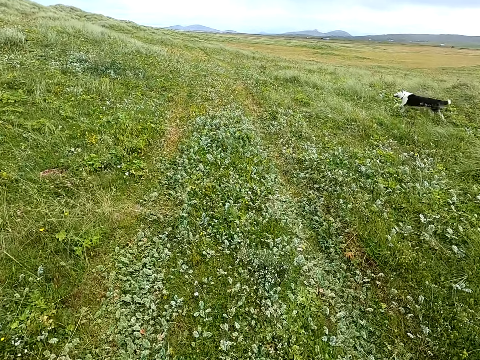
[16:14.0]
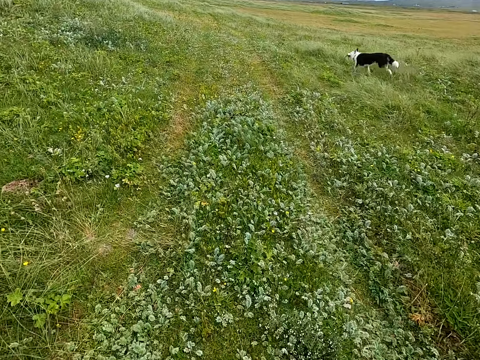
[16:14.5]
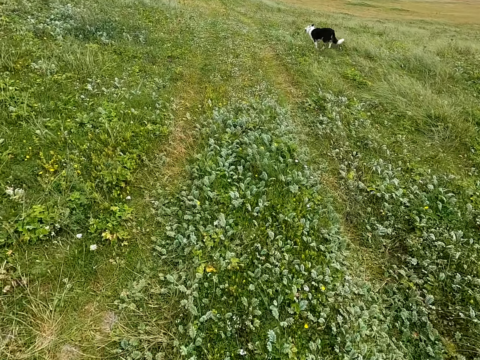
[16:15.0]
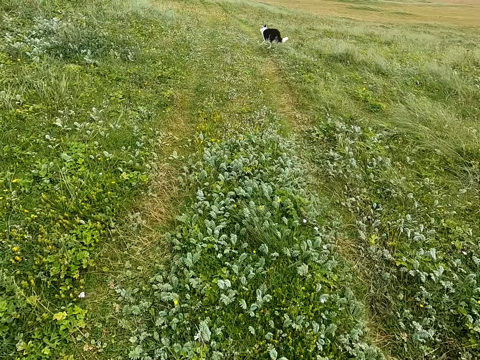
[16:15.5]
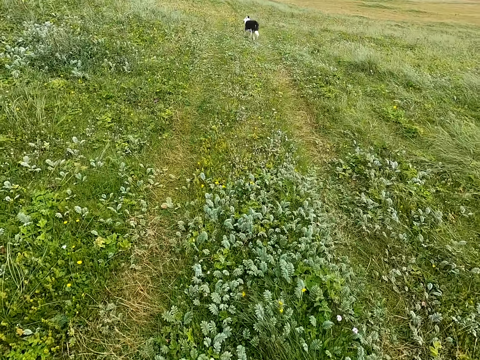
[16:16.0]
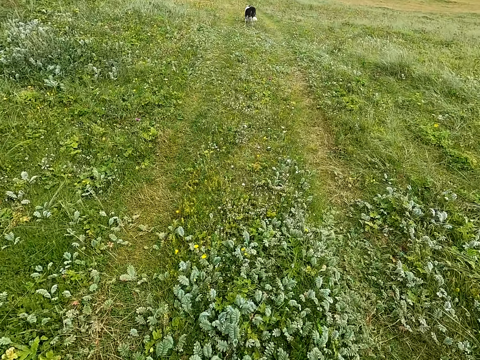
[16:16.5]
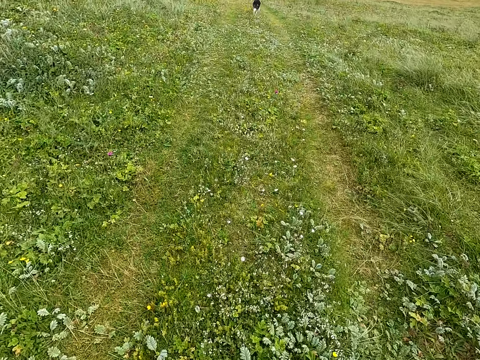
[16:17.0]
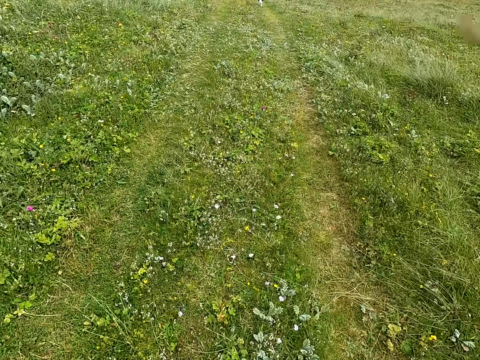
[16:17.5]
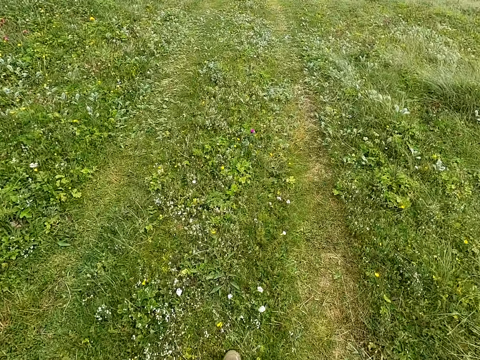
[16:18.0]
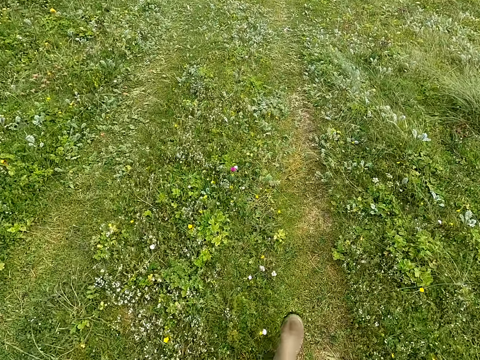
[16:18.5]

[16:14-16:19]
The camera wearer walks.

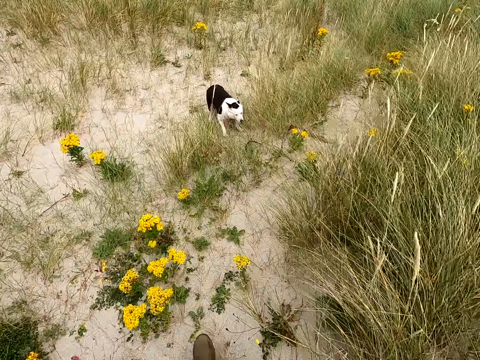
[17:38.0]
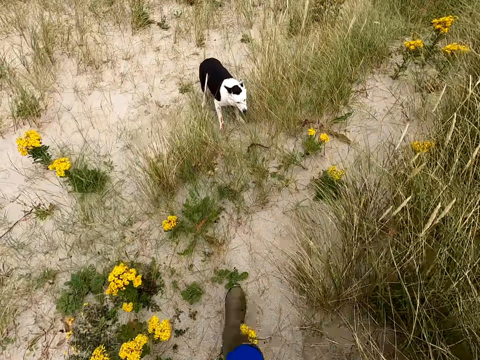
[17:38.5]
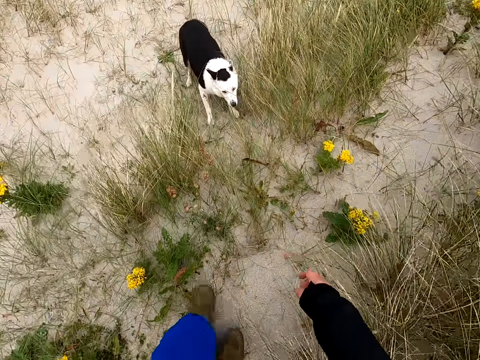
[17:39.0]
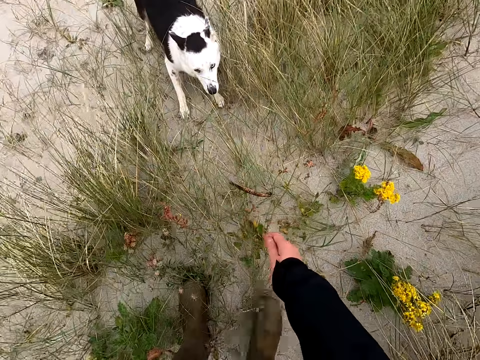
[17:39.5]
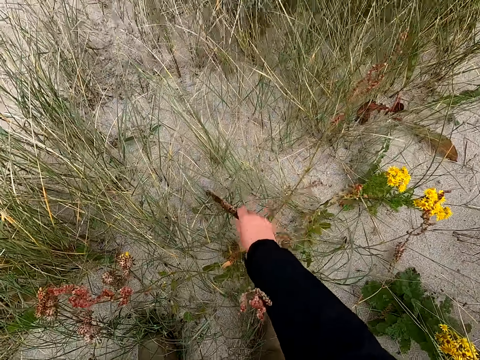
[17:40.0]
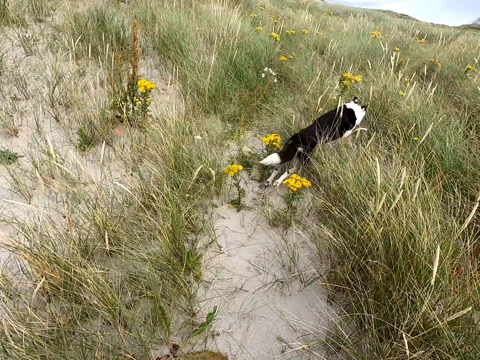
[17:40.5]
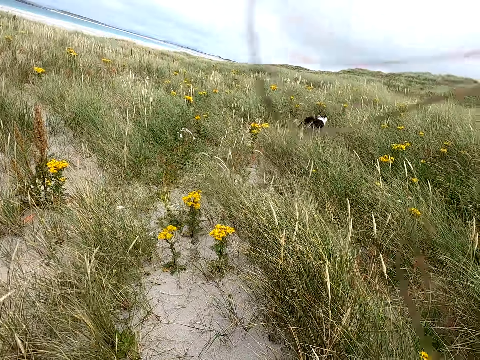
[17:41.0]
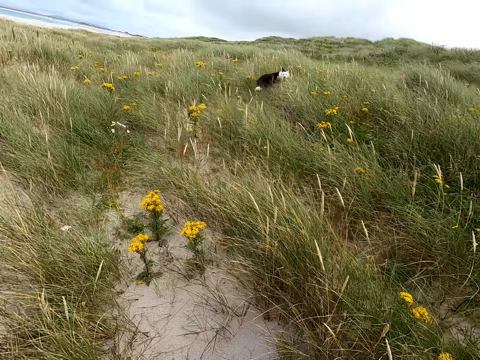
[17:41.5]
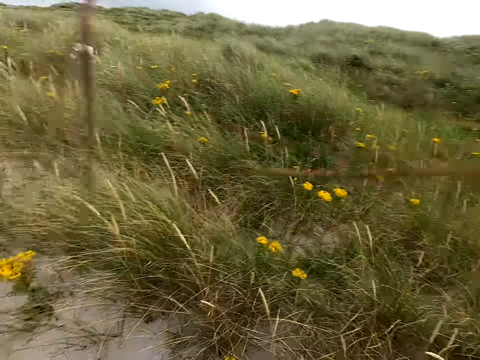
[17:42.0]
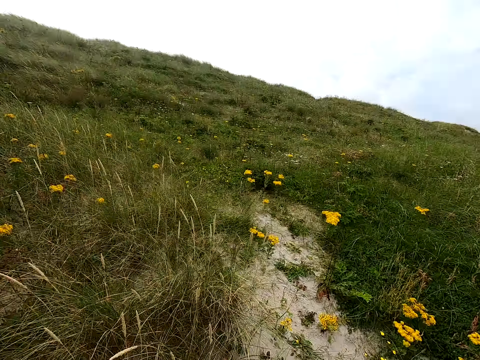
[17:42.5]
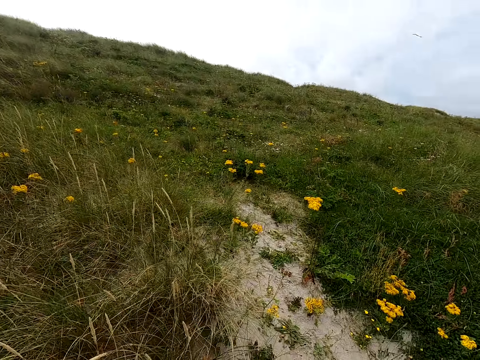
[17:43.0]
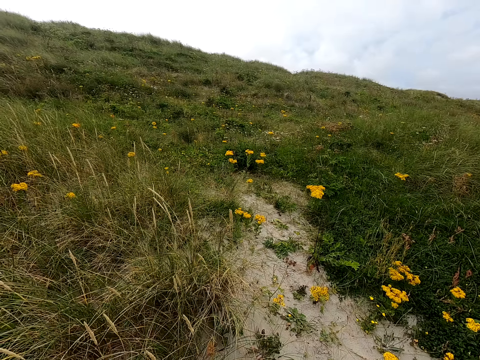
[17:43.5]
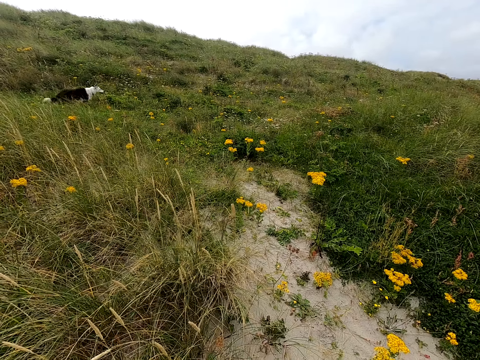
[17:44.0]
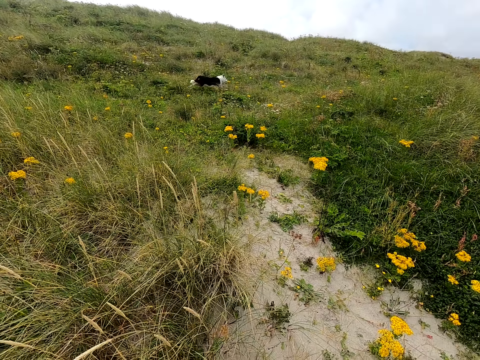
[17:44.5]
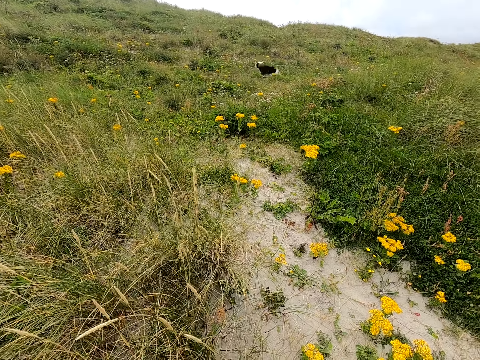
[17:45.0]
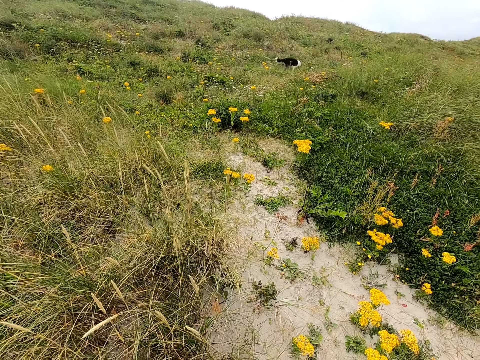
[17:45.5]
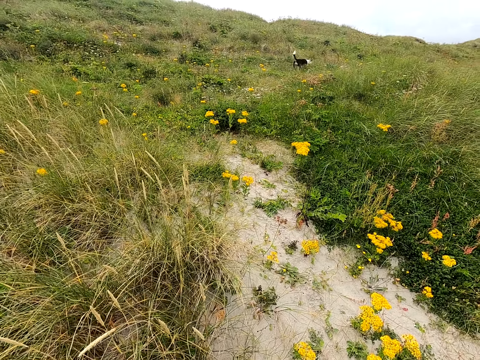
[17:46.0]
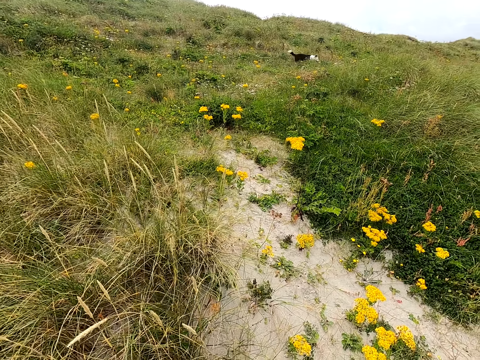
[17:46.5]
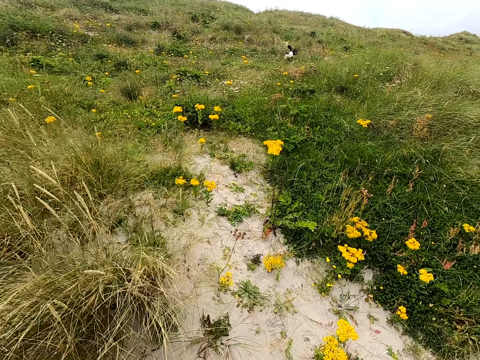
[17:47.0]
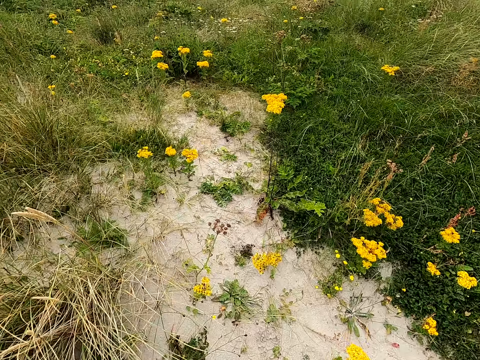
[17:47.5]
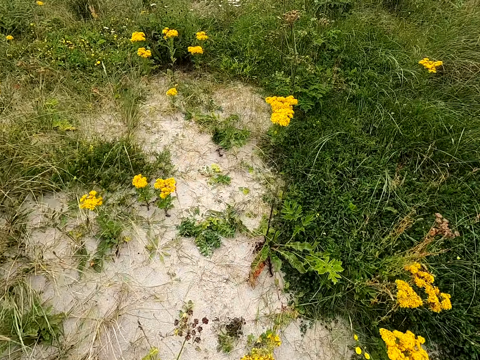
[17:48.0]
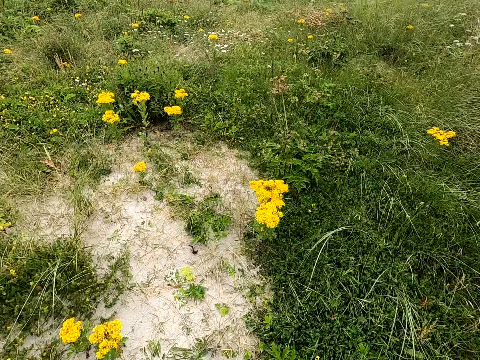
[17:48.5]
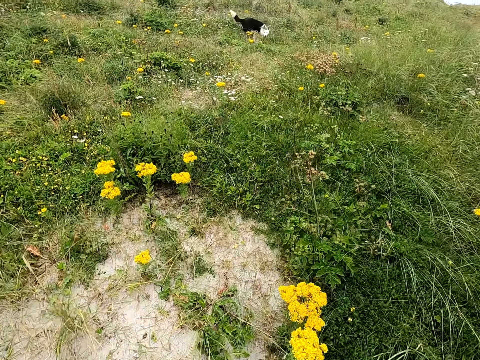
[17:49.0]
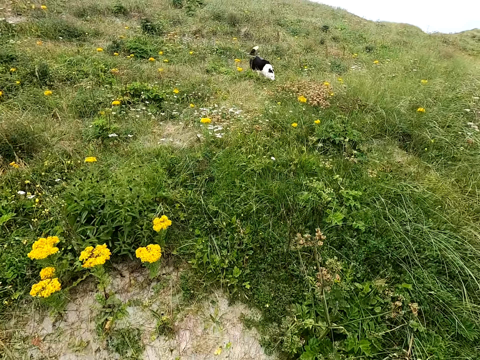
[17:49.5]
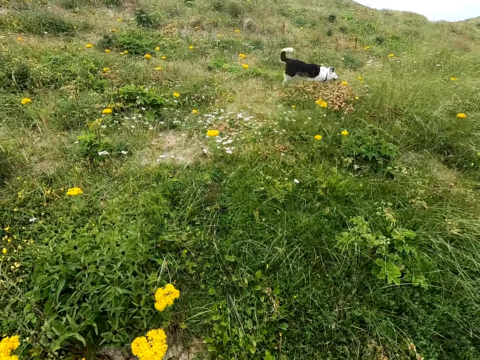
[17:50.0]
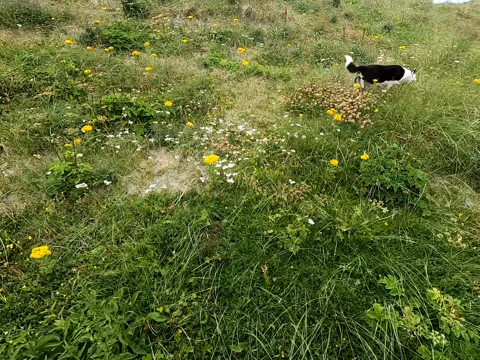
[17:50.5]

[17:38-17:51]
The camera wearer picks up the stick or rope. They look at the dog. They throw the stick away. They walk.

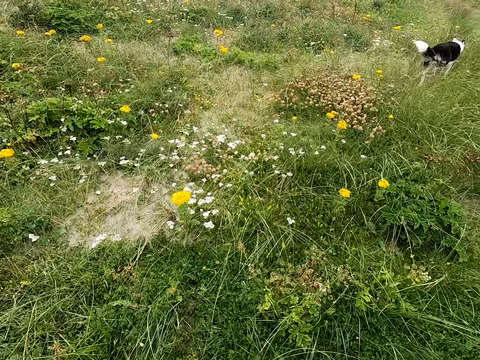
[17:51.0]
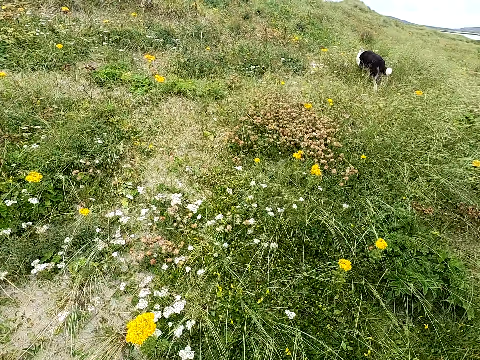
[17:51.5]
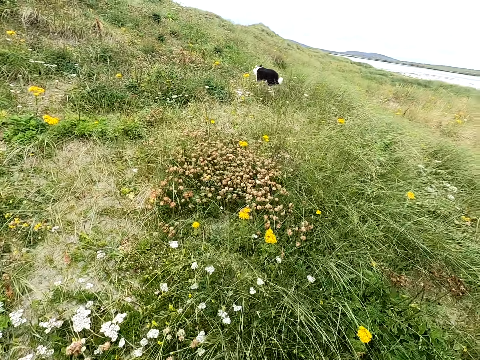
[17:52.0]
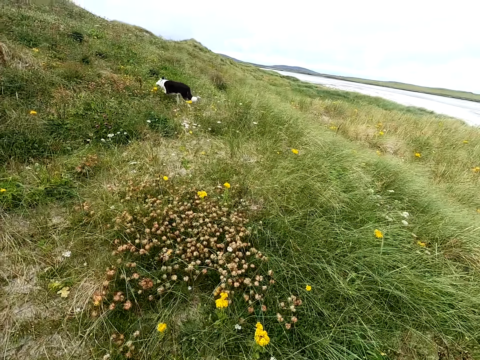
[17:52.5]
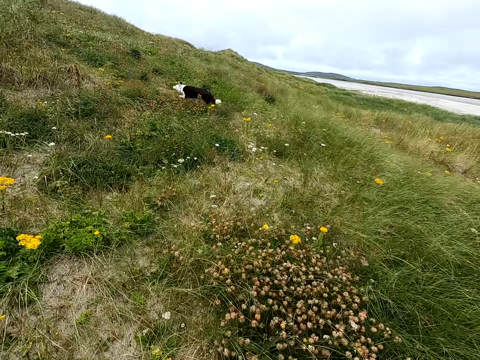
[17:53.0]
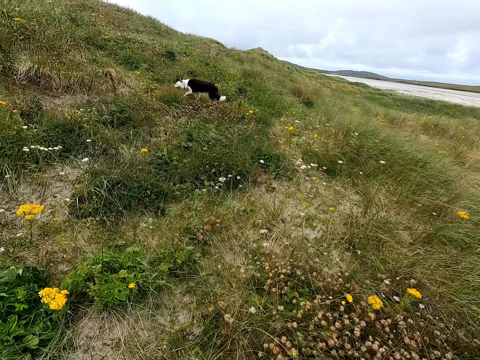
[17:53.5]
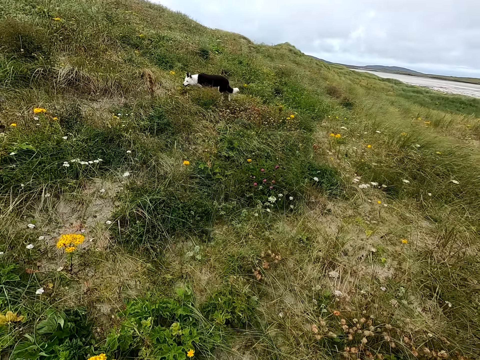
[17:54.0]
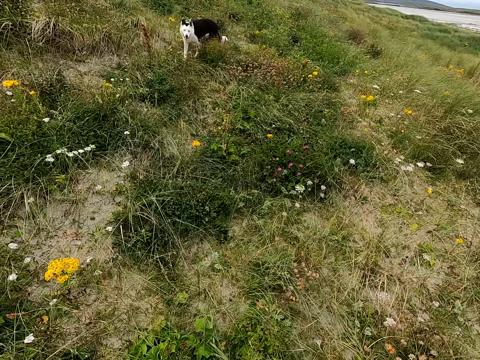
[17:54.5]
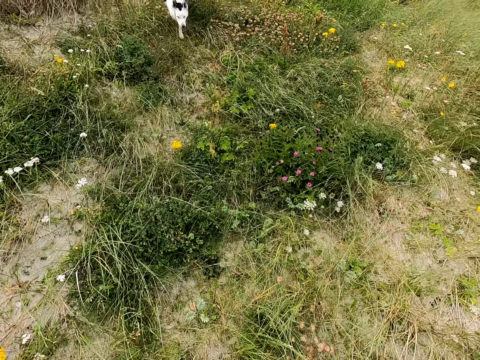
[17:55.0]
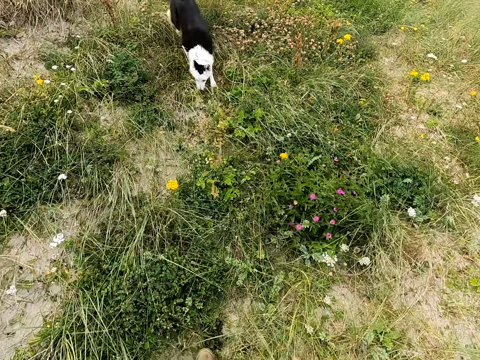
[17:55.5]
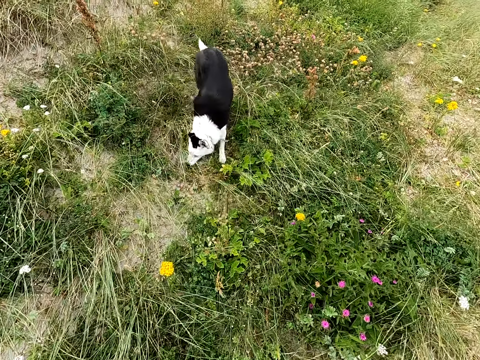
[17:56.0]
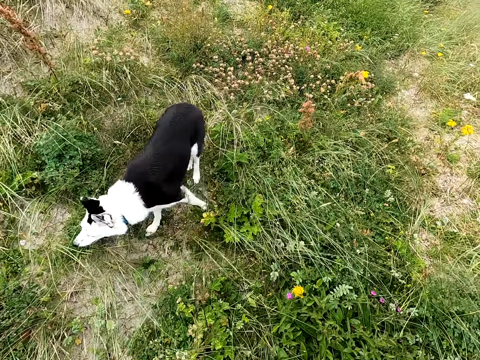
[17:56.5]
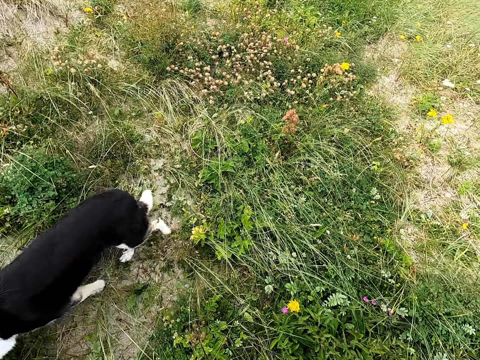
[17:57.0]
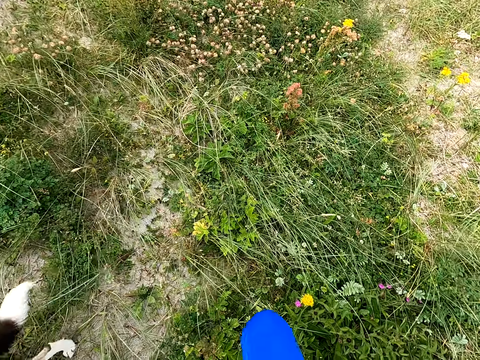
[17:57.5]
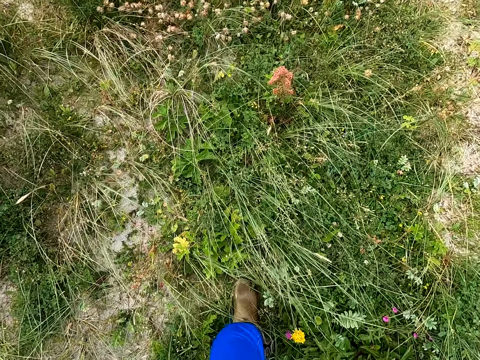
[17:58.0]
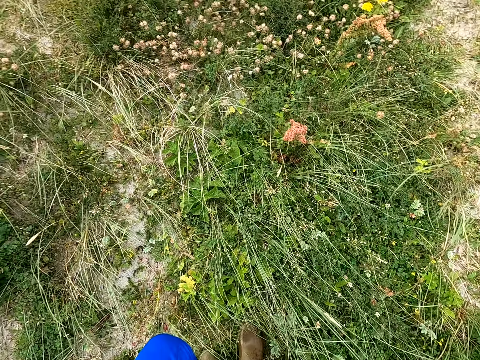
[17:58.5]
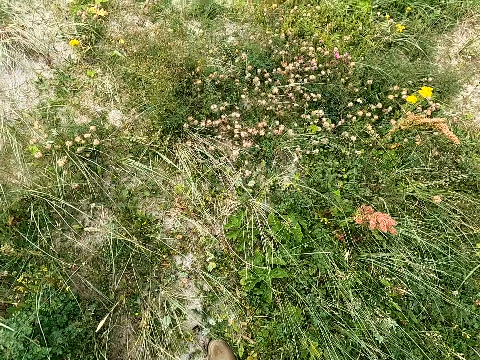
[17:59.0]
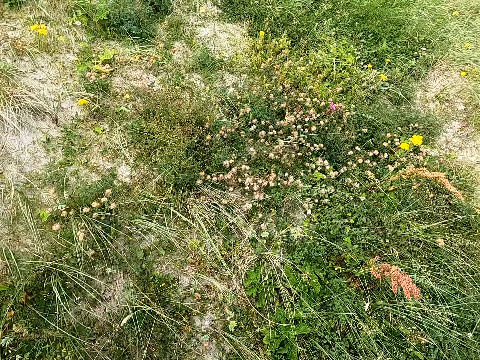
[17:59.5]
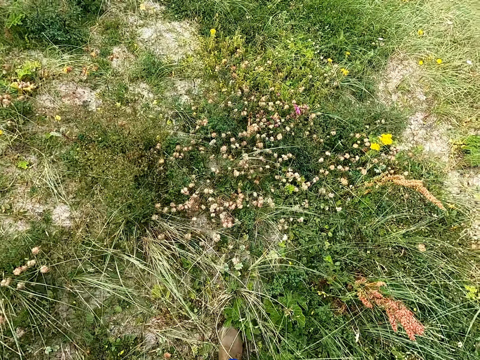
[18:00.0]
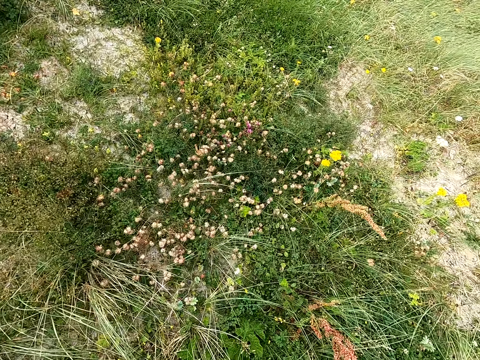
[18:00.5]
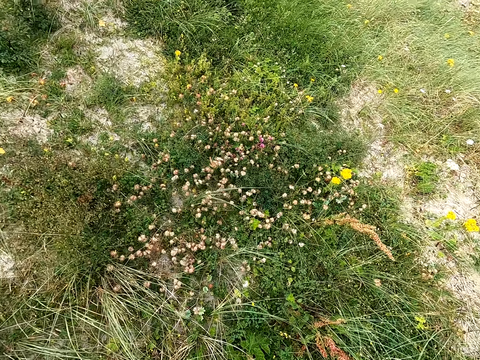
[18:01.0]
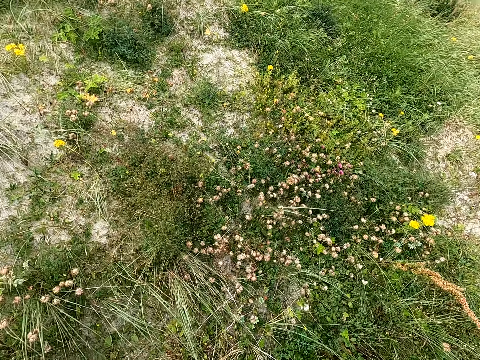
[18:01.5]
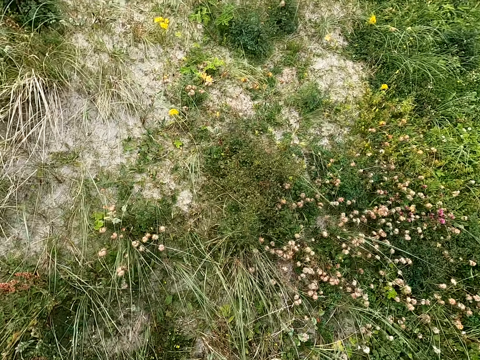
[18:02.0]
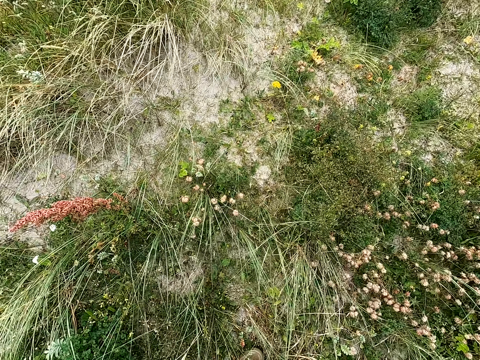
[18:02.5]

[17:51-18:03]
The camera wearer walks in the open area.
